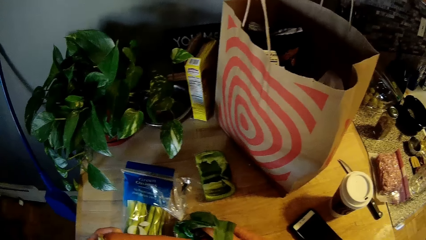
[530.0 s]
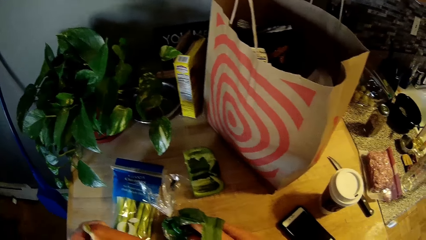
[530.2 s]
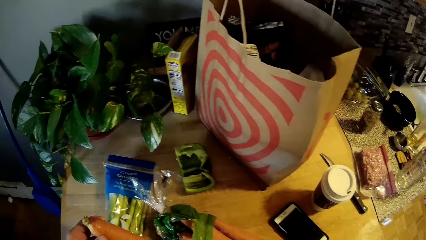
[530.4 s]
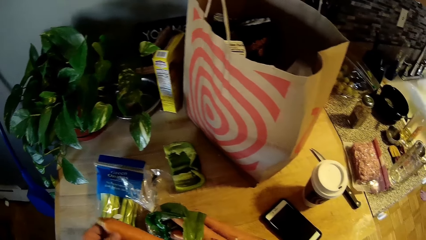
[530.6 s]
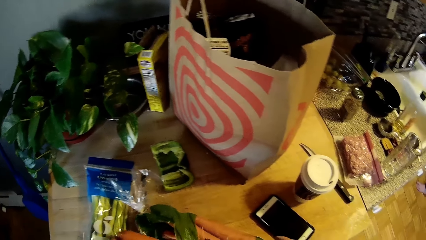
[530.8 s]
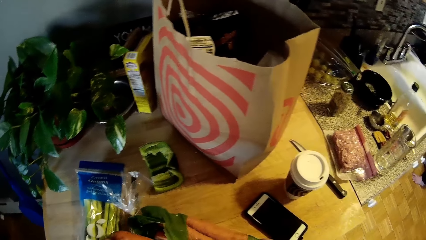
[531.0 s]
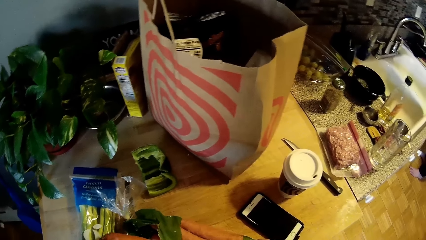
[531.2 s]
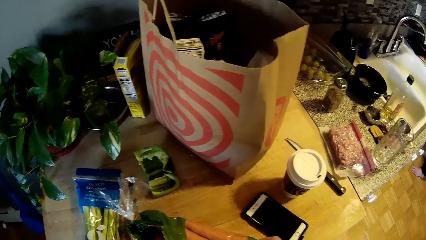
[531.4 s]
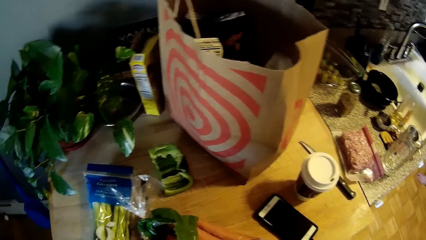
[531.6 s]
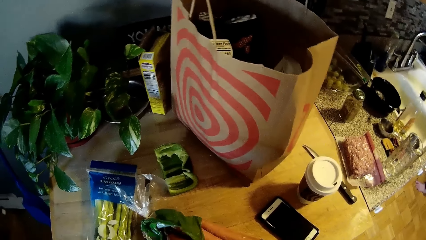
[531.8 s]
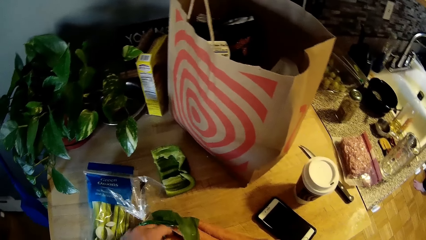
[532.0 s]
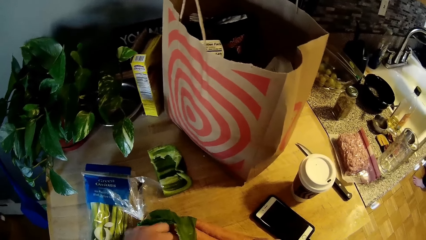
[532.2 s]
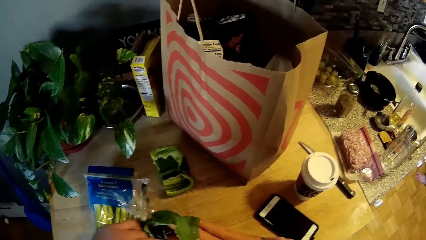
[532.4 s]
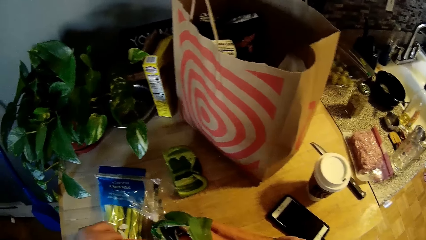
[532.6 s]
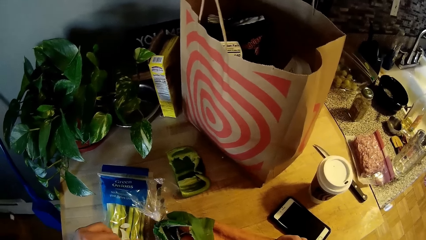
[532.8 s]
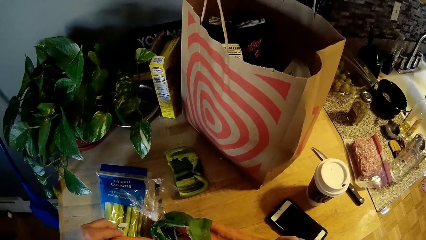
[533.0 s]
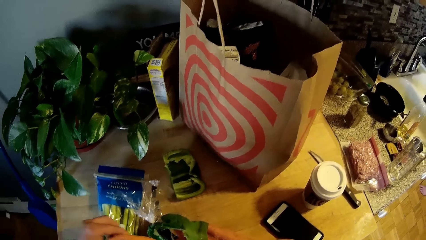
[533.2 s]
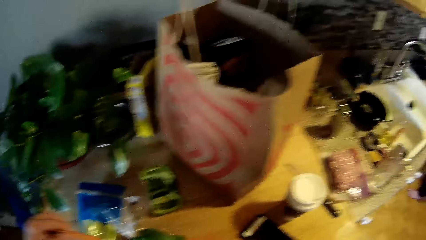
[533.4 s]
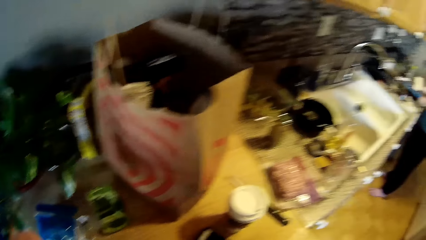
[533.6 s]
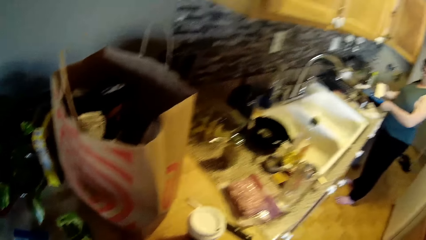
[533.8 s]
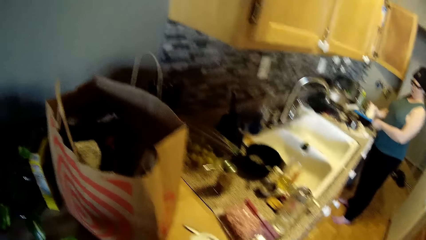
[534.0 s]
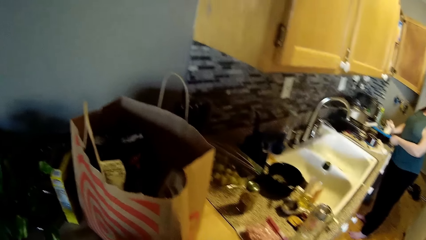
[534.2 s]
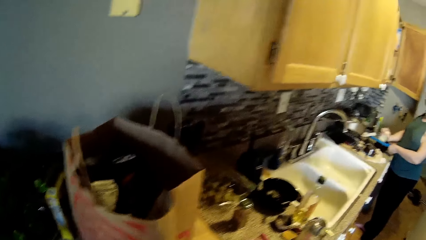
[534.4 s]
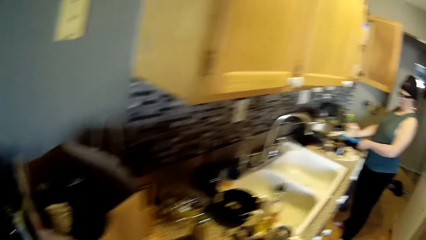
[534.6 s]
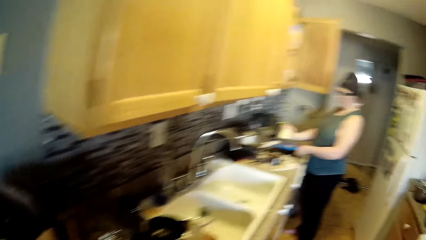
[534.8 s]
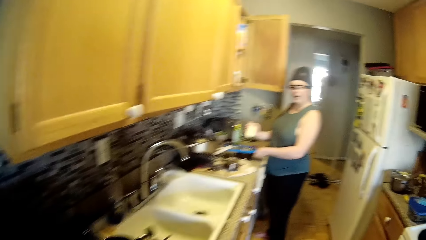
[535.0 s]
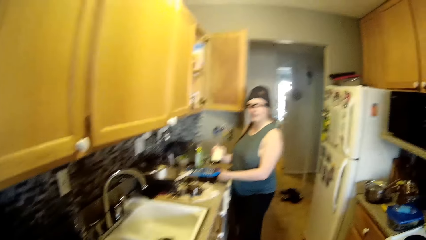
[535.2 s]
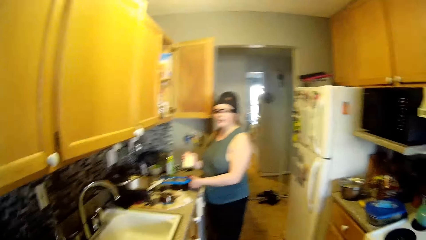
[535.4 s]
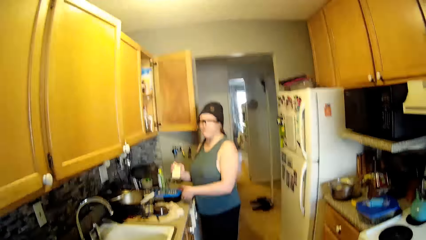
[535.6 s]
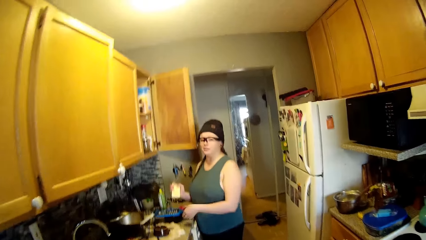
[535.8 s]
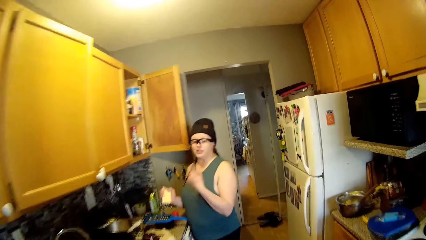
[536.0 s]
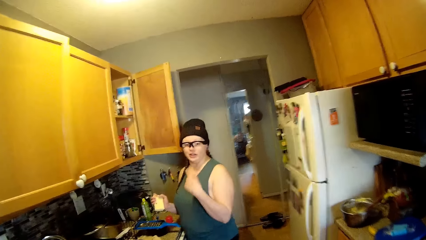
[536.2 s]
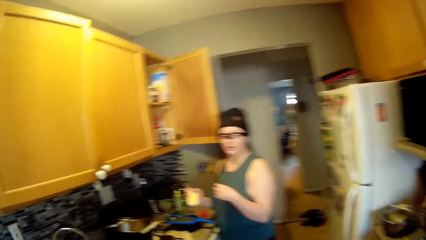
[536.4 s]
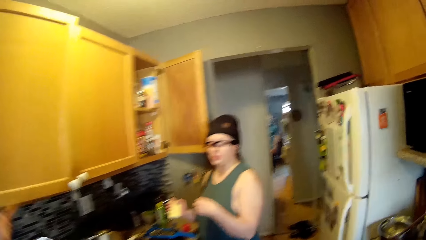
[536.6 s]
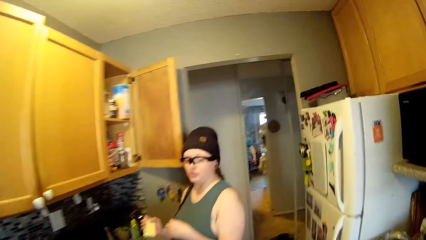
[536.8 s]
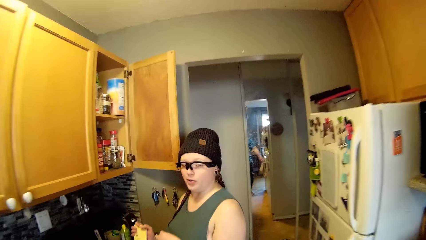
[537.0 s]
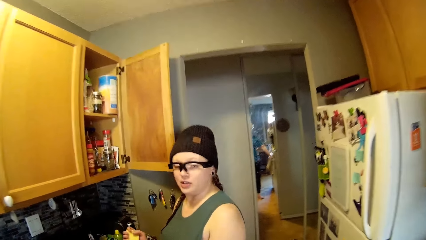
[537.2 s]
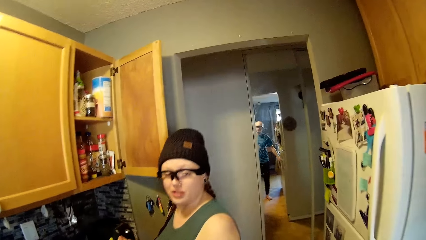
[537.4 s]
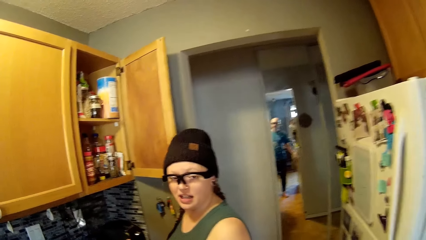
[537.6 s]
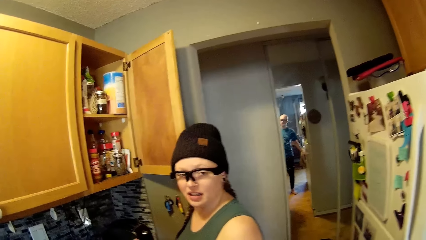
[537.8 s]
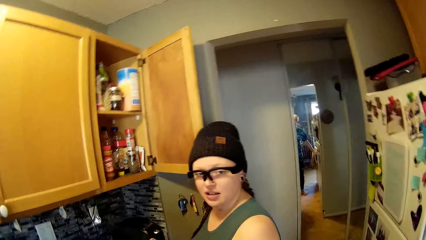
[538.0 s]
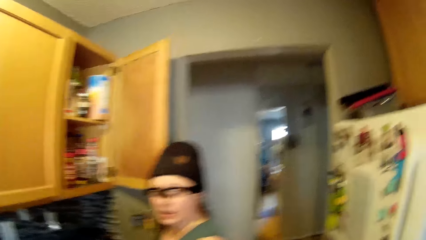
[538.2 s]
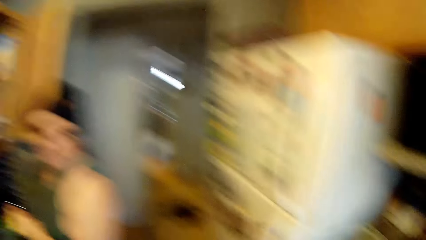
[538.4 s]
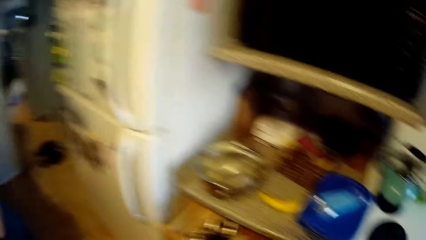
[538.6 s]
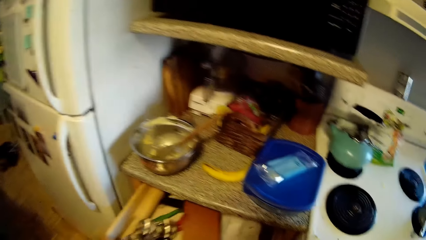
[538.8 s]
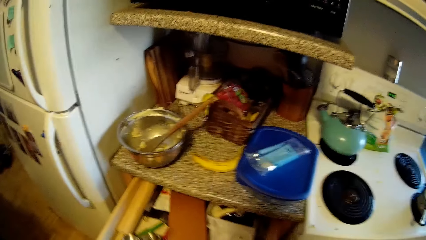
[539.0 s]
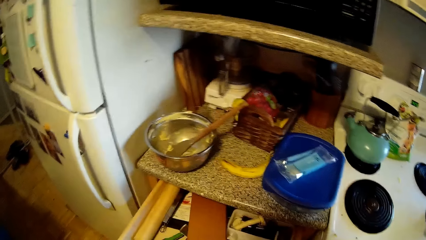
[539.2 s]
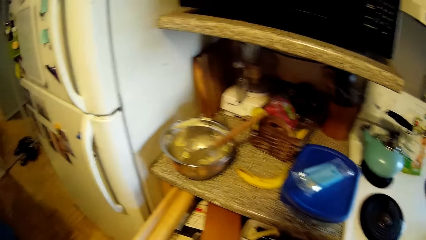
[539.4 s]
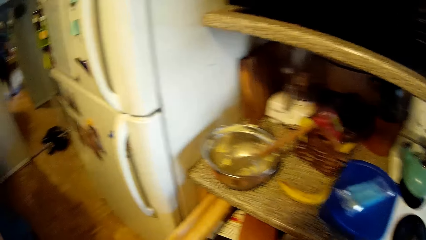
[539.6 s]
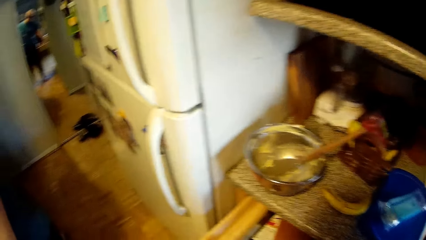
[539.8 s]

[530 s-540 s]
The camera wearer looks around. He cleans something. He talks to the woman. He moves around. He opens a drawer with his left hand.

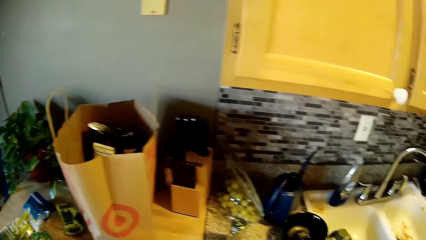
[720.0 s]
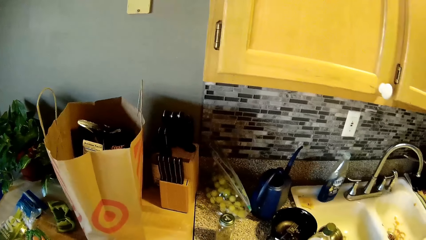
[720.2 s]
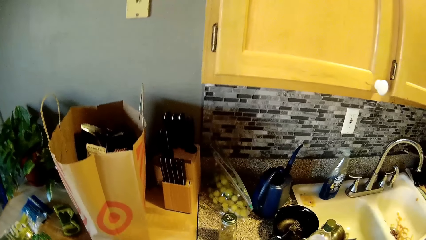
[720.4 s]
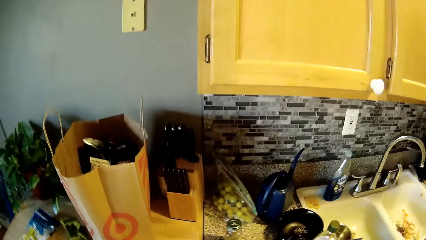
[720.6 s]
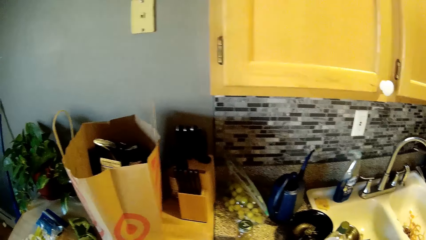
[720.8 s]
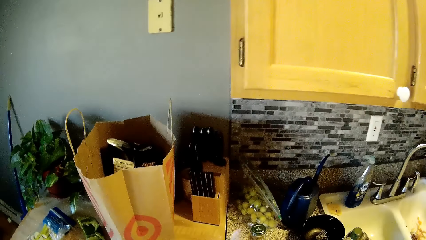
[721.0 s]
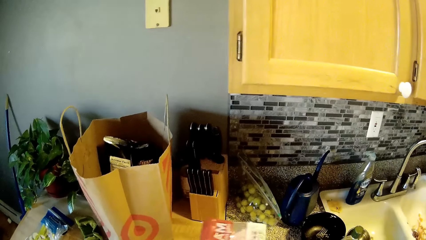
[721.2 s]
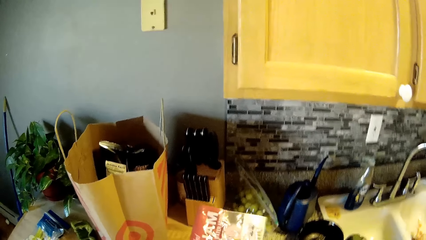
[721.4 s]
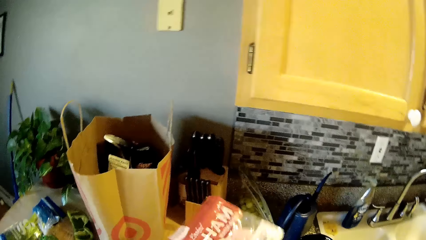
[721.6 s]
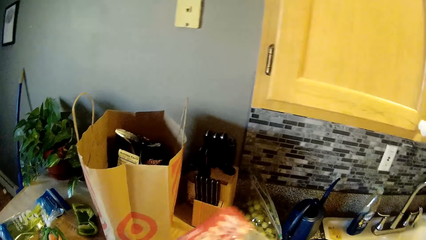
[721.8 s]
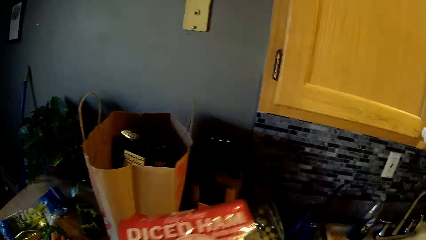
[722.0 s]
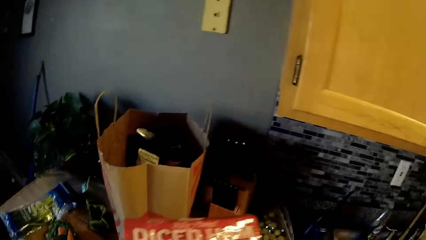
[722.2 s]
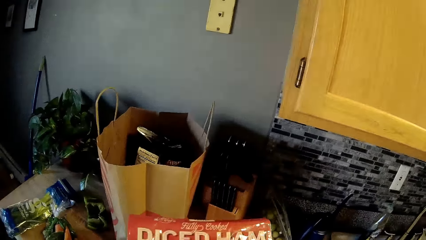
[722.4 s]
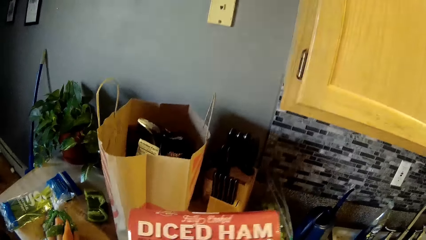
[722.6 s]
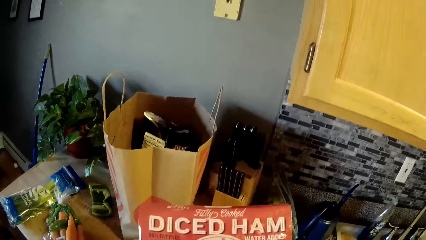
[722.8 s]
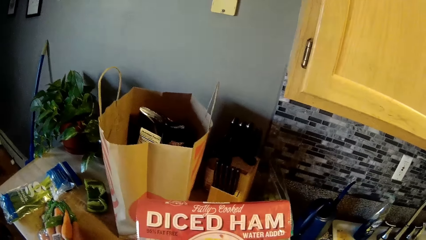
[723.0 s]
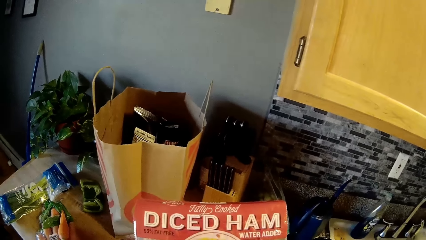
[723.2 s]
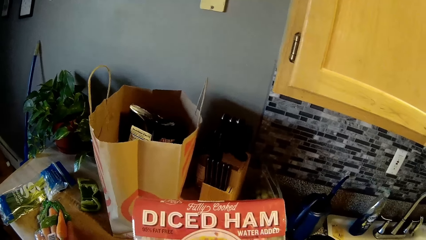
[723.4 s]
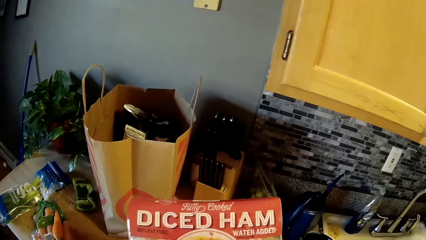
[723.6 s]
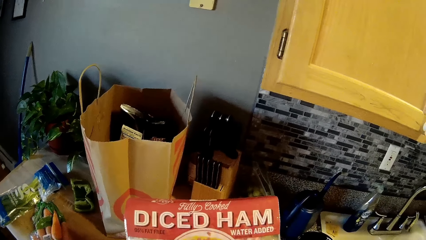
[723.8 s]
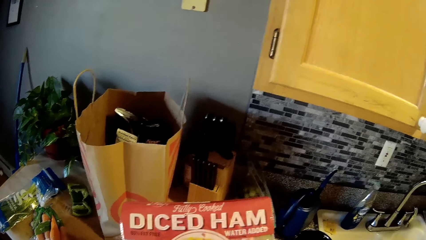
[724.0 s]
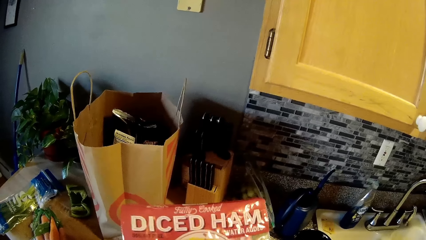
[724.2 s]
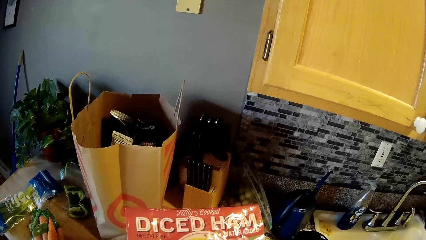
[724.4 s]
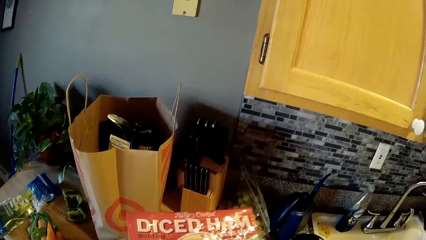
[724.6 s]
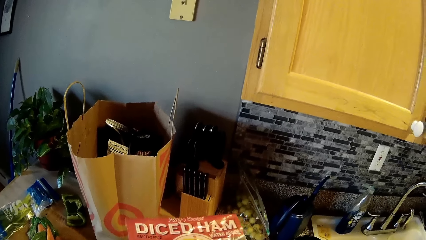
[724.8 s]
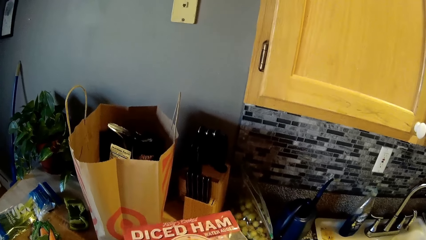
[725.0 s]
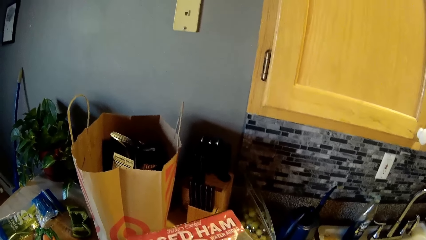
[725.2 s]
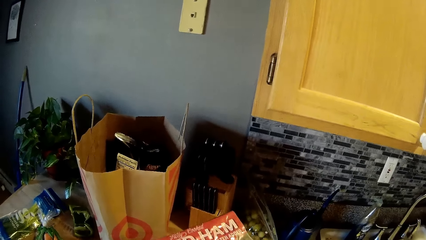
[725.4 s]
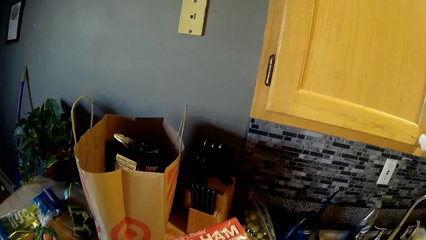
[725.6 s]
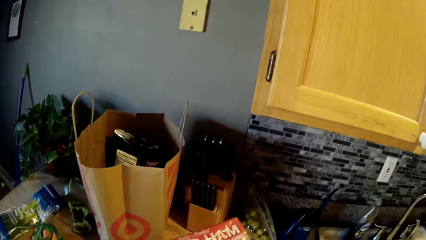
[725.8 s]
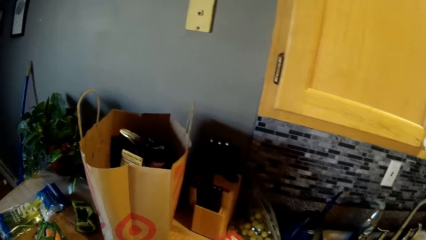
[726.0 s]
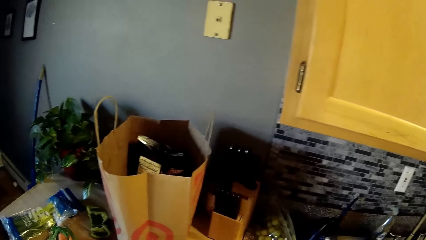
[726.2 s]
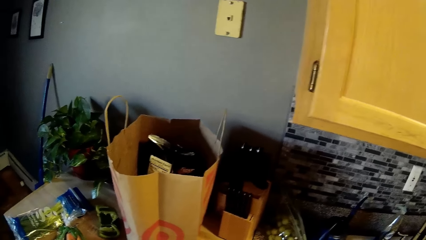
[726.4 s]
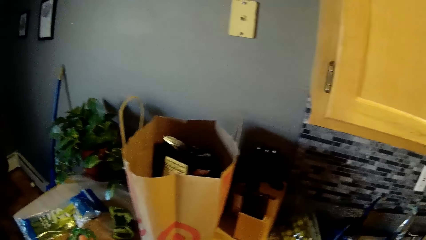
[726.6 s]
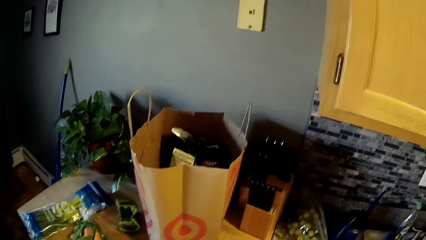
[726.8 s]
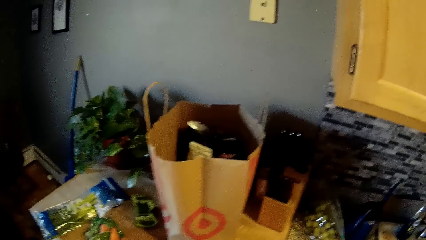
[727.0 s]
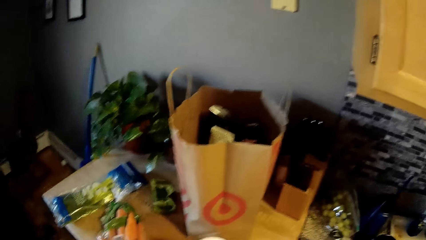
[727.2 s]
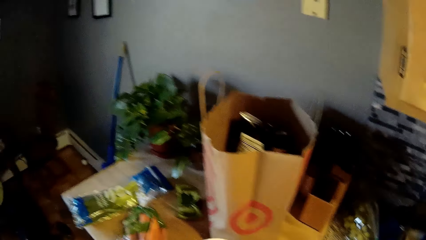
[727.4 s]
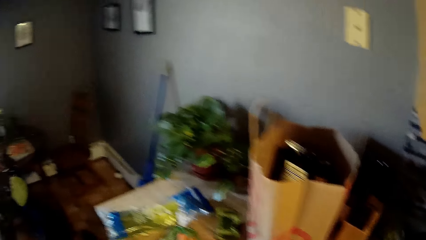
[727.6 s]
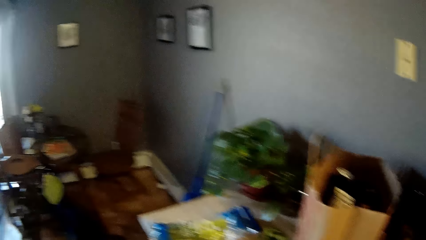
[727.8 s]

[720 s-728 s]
The camera wearer picks up a packet of diced ham on the kitchen counter with his right hand.
